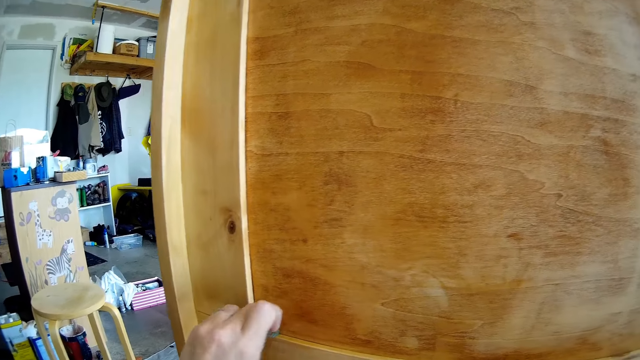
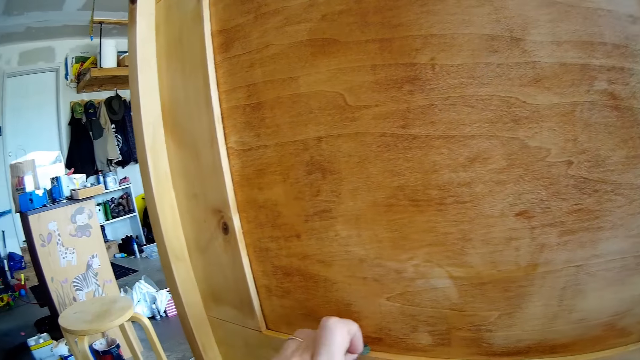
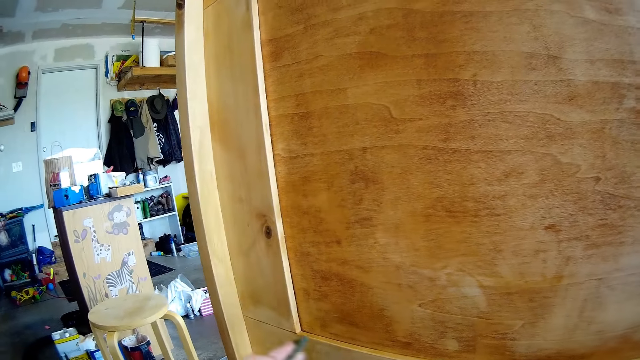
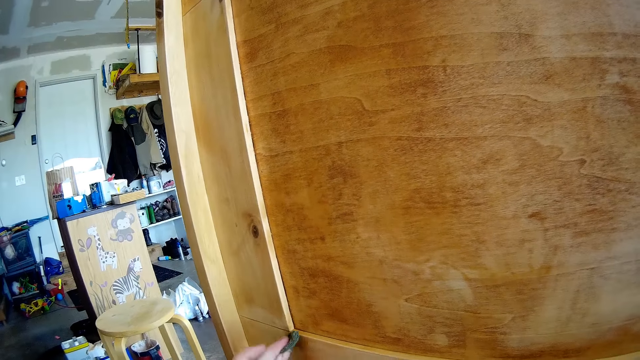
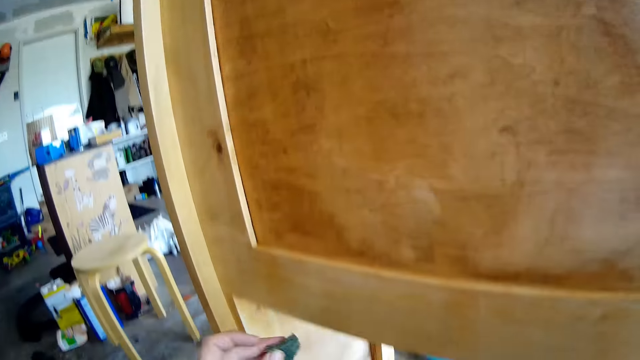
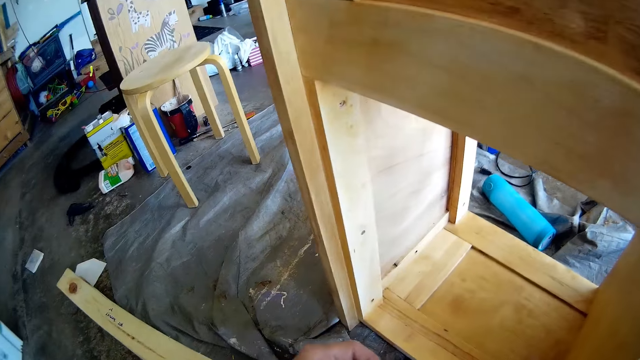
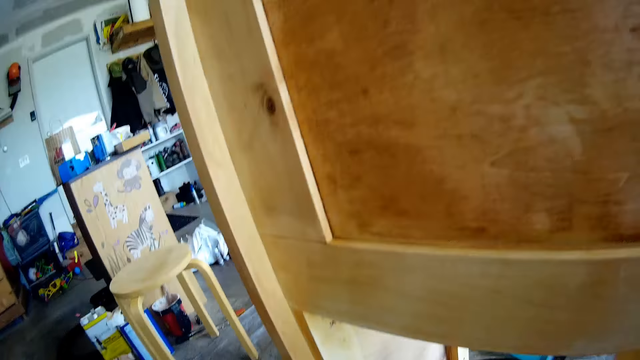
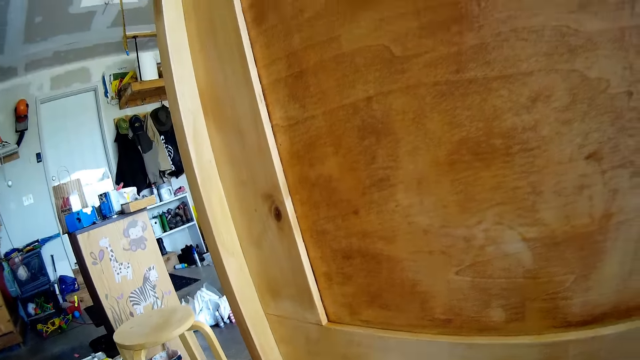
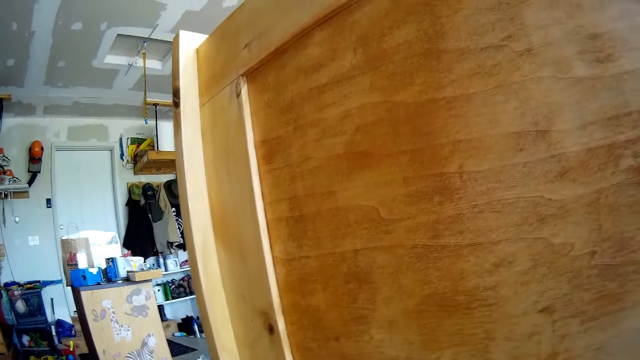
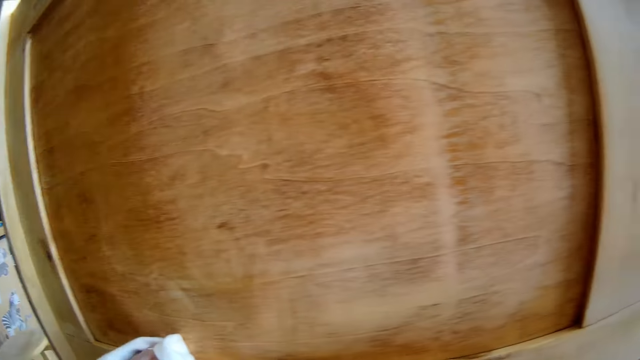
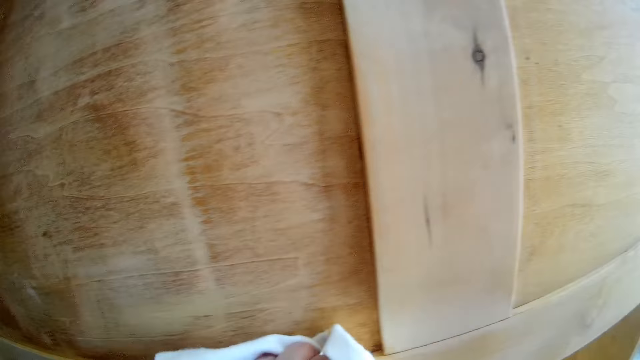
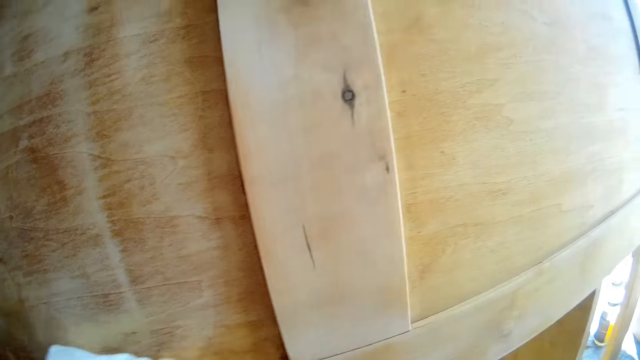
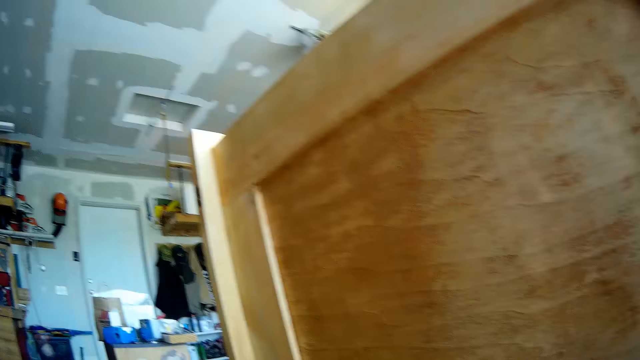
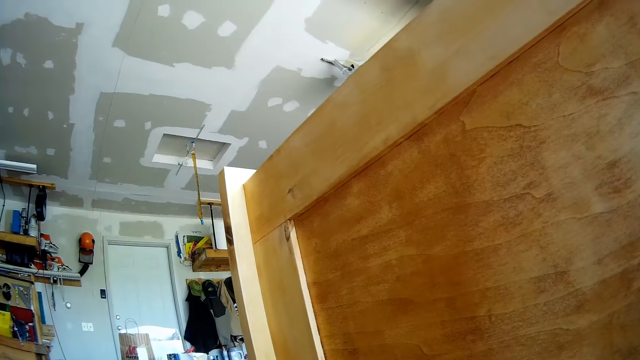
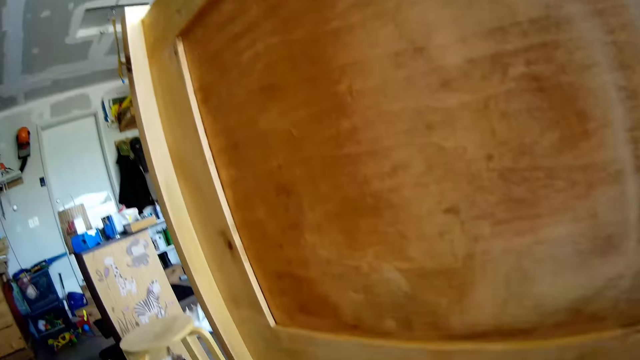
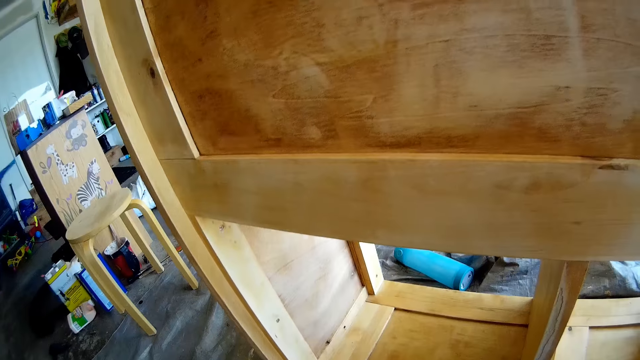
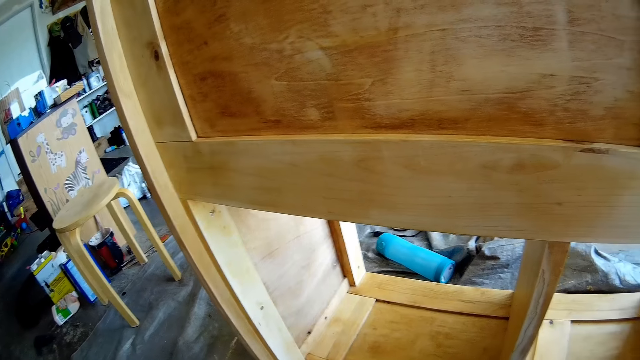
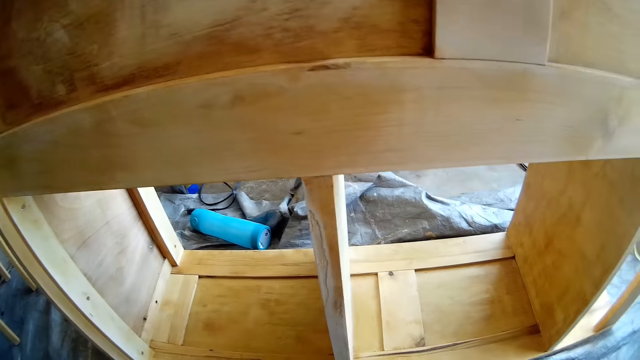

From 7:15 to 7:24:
The camera wearer looks around the workshop. She cleans the shelf with the wipe in her left hand. She looks around the workshop.

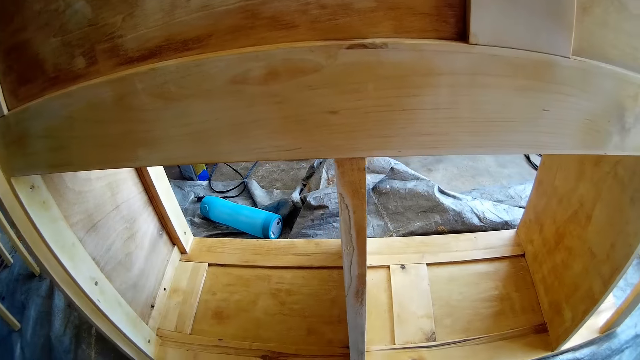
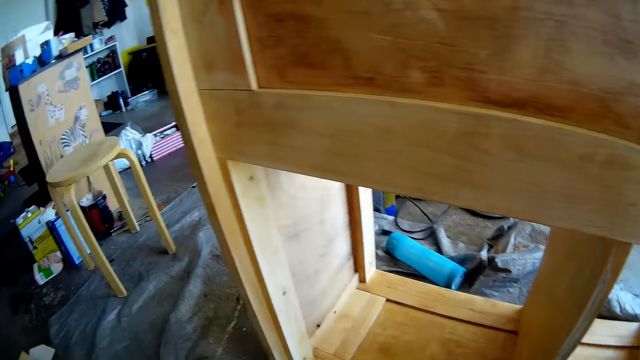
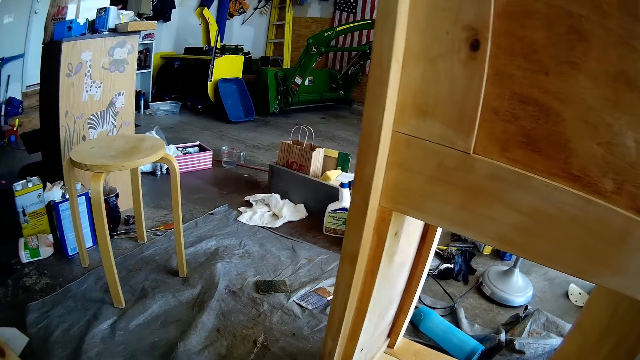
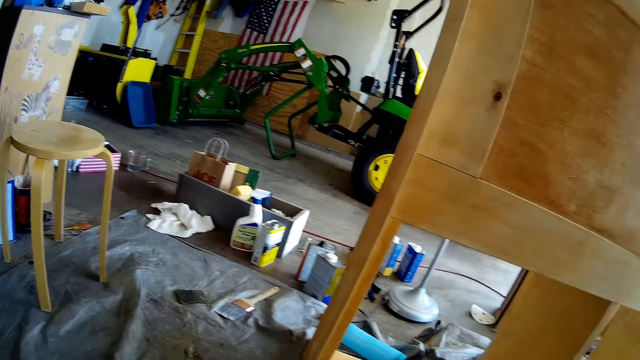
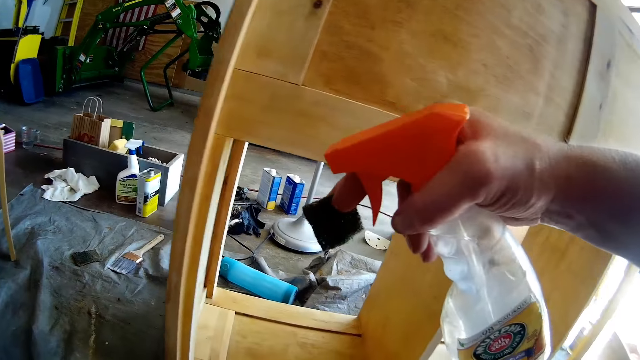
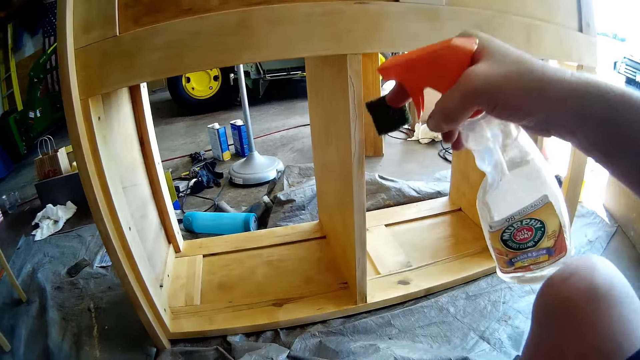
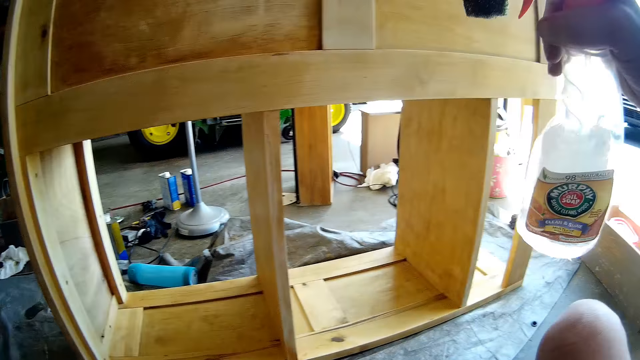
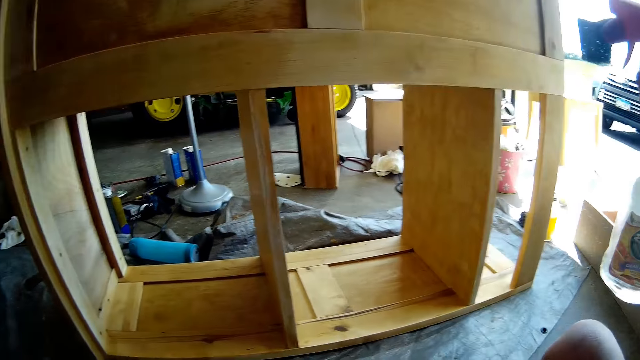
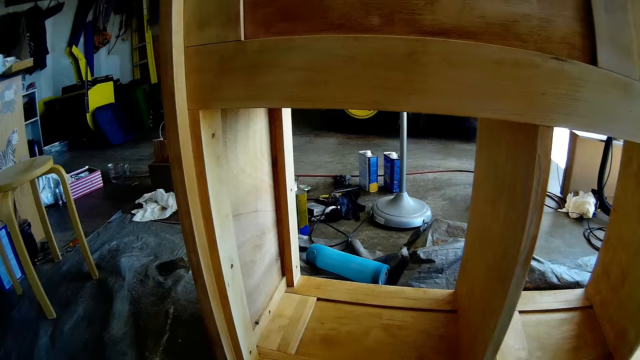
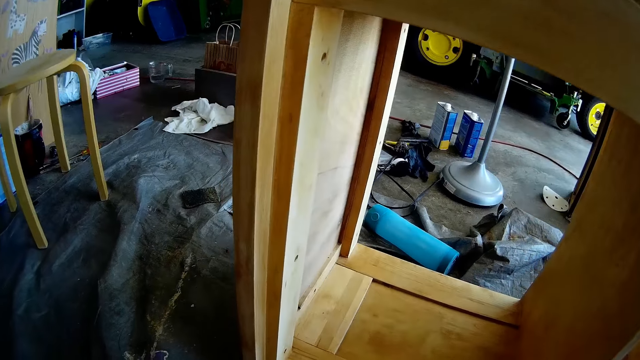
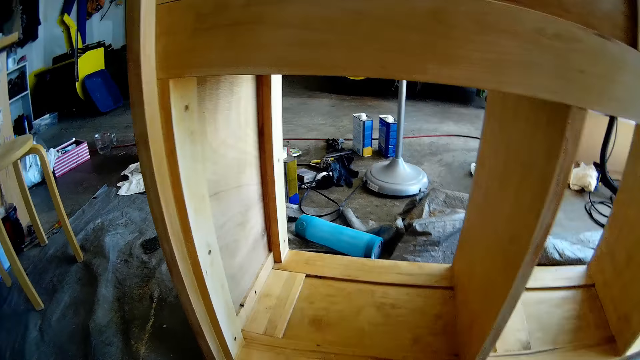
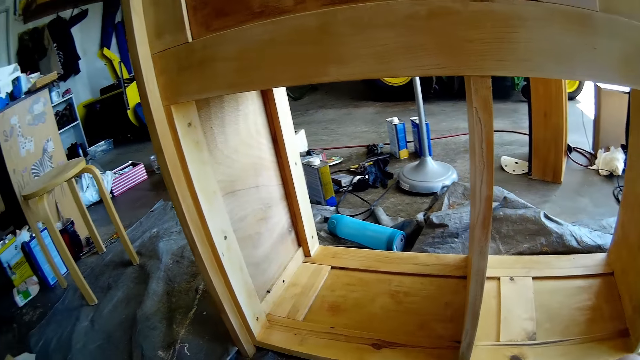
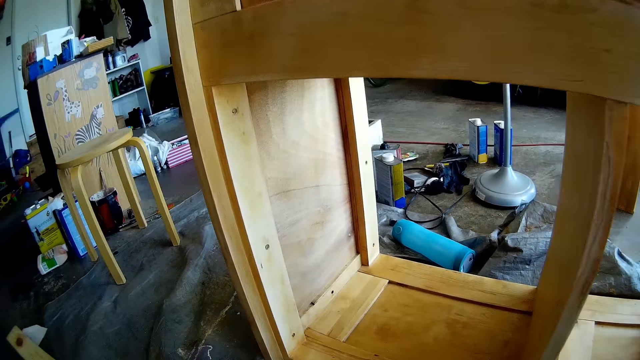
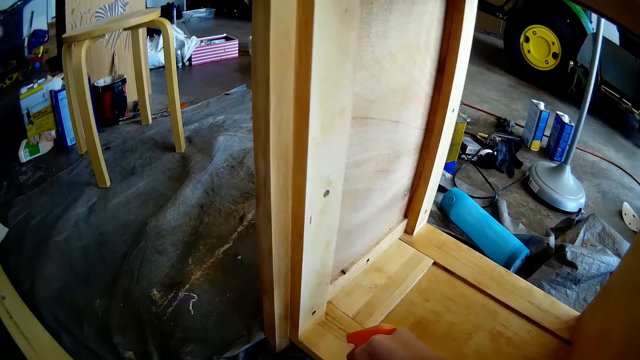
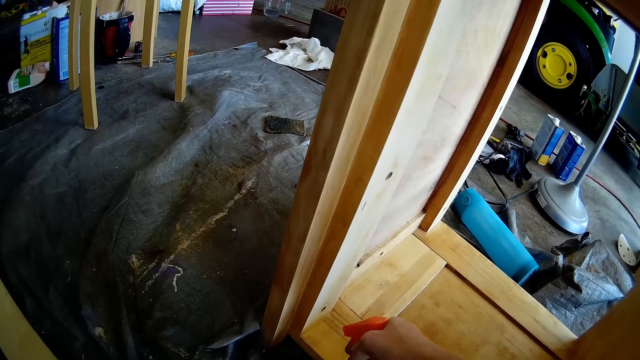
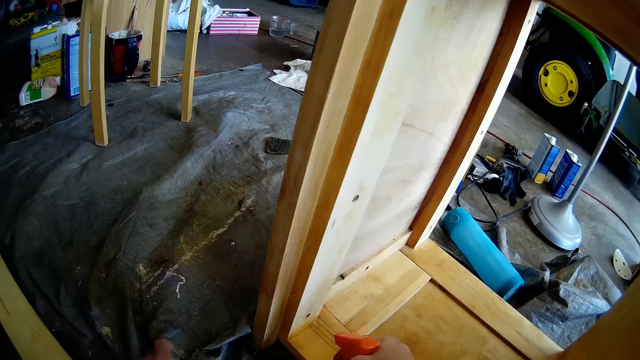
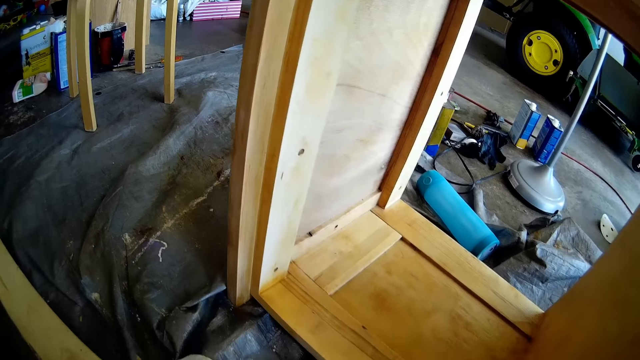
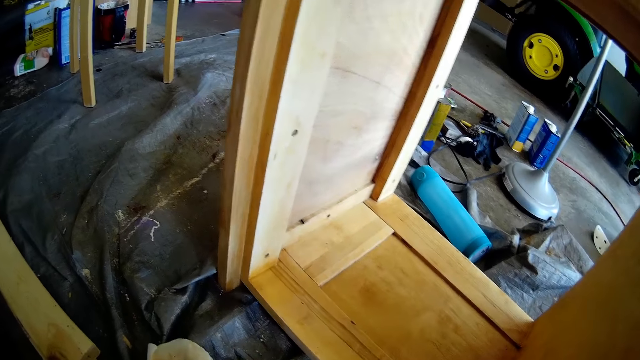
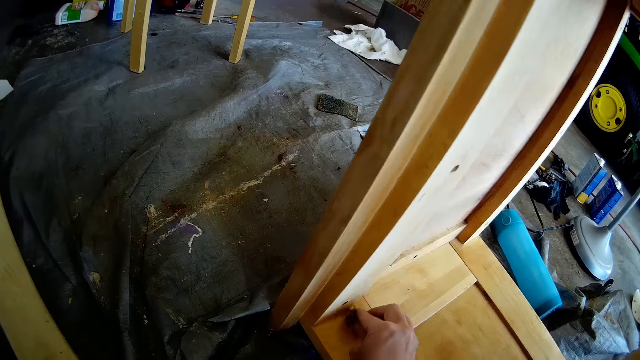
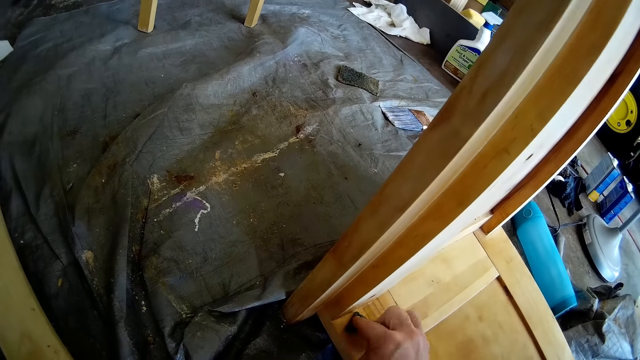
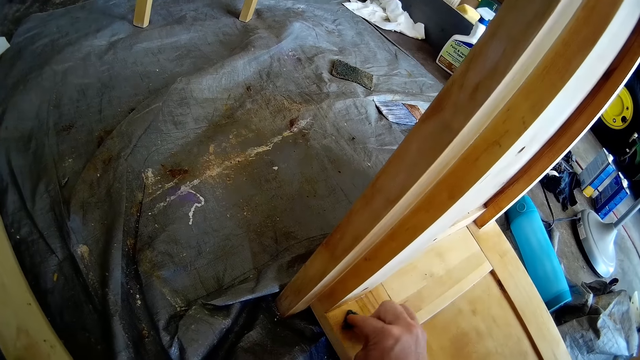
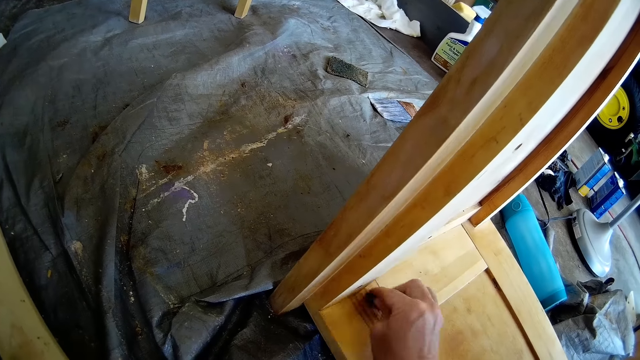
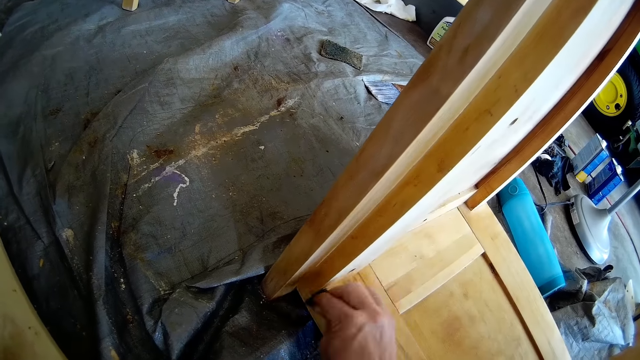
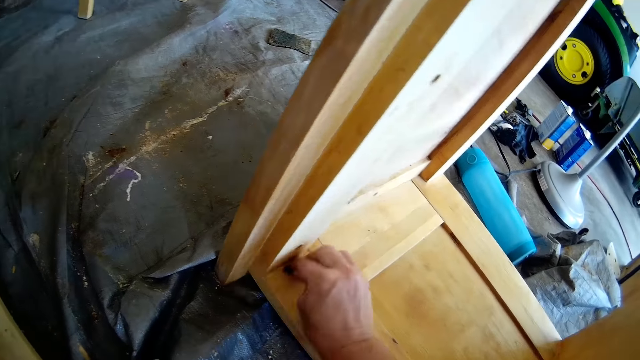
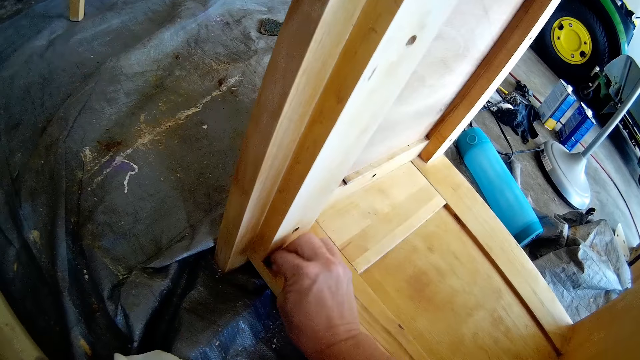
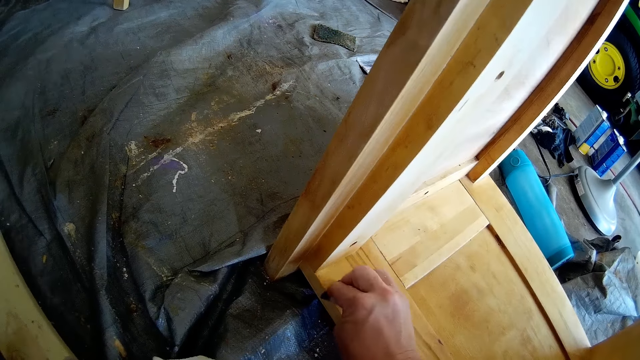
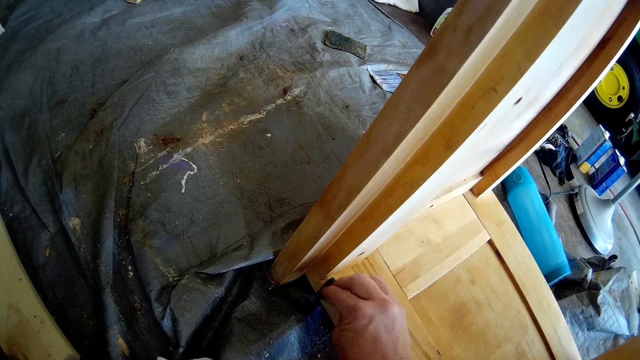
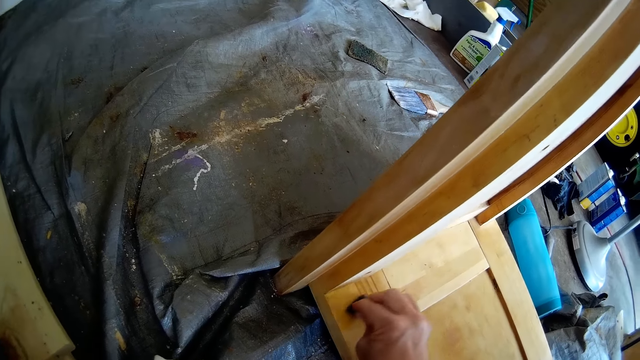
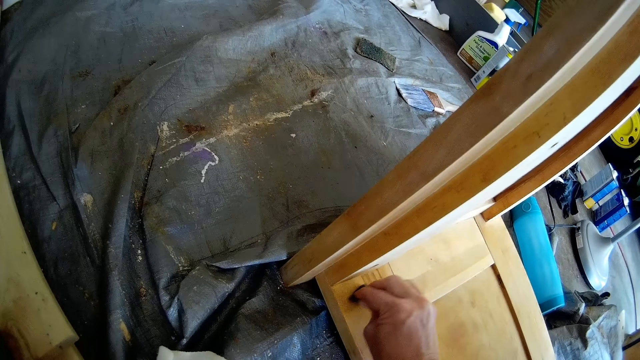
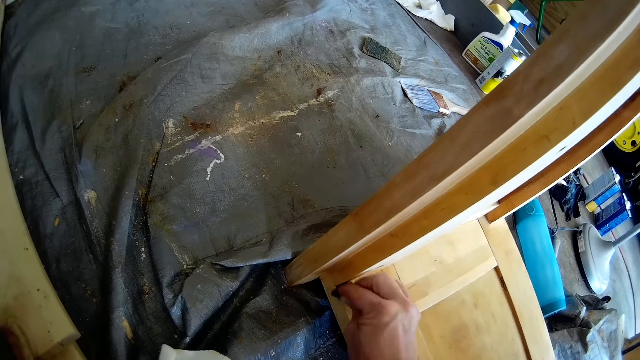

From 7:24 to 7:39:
The camera wearer sits on the floor. She sprays the shelf with the wood cleaner in her right hand. She picks up the abrasive from the floor with her left hand. She brushes the shelf with the abrasive in her right hand.
